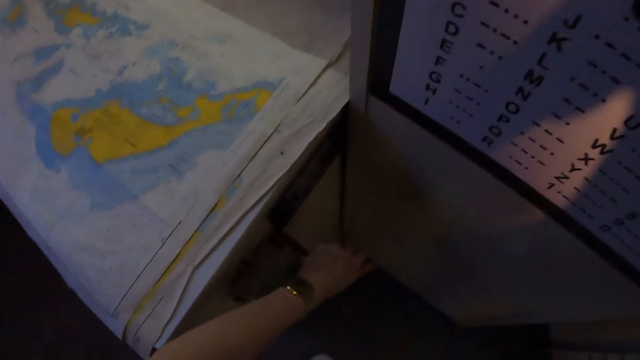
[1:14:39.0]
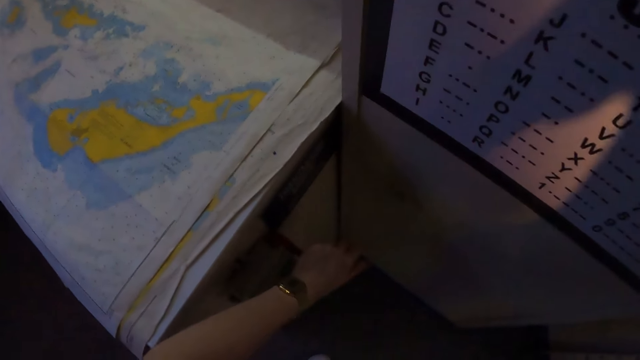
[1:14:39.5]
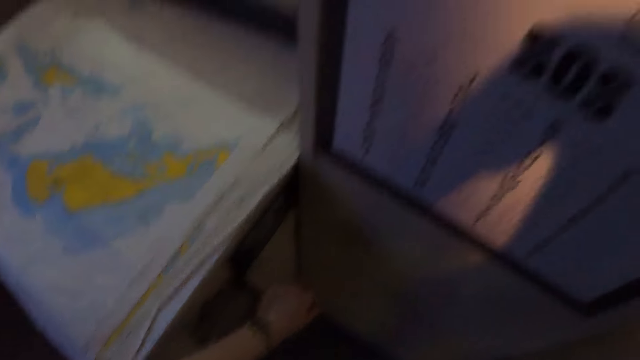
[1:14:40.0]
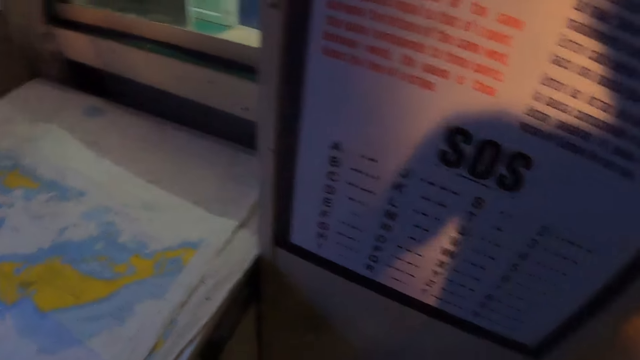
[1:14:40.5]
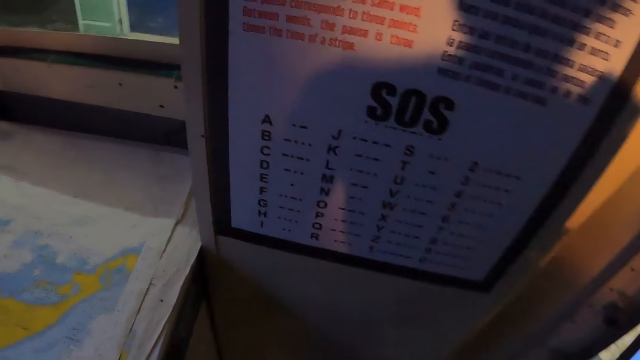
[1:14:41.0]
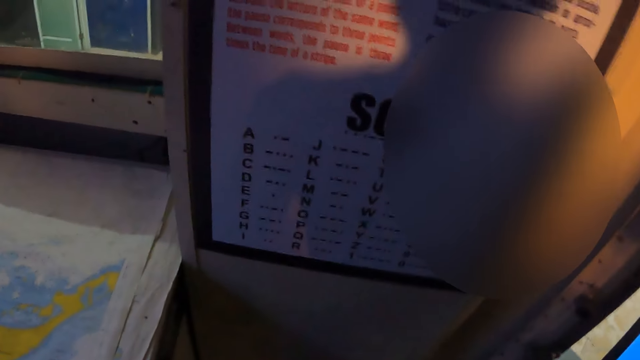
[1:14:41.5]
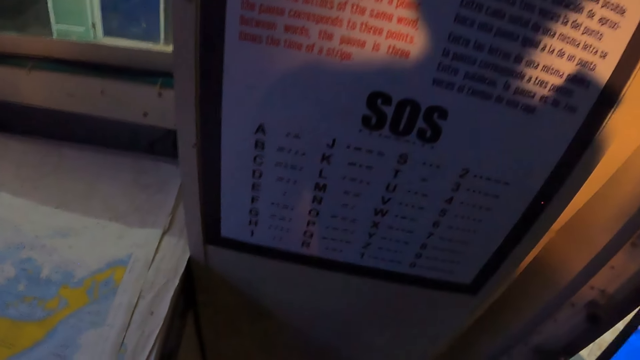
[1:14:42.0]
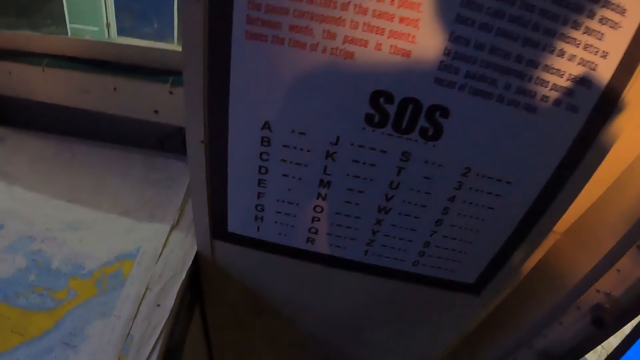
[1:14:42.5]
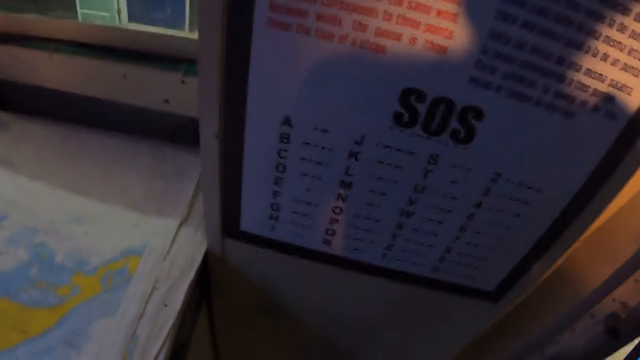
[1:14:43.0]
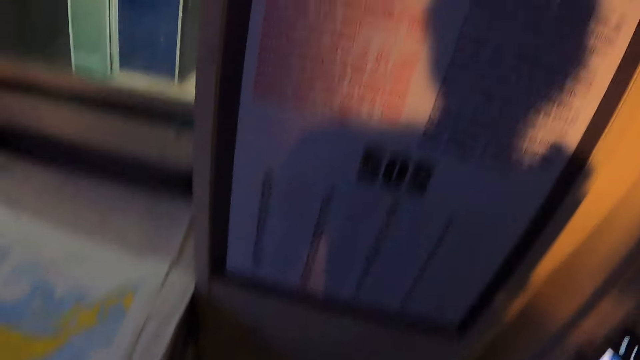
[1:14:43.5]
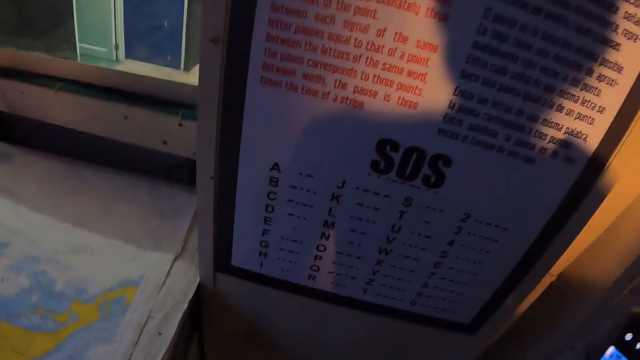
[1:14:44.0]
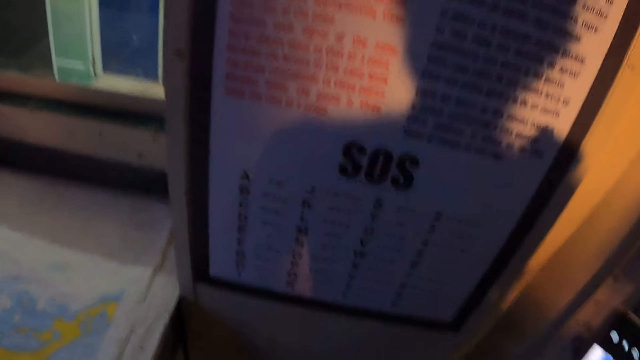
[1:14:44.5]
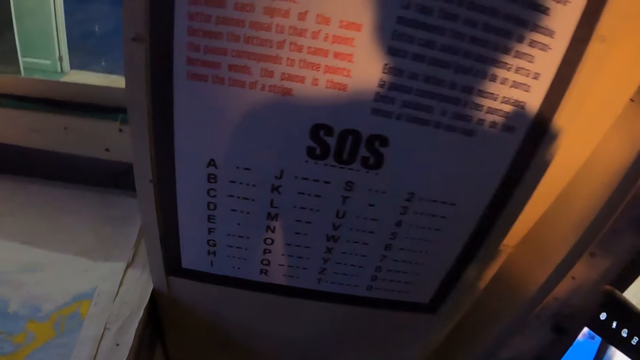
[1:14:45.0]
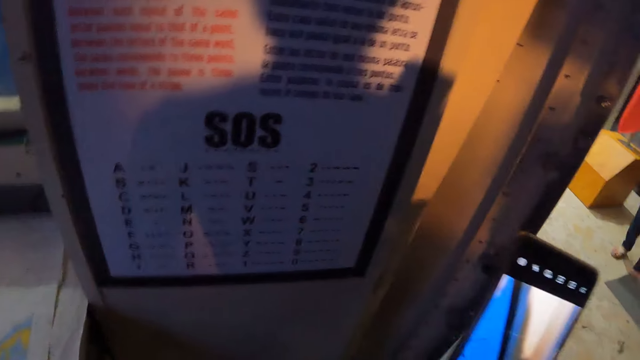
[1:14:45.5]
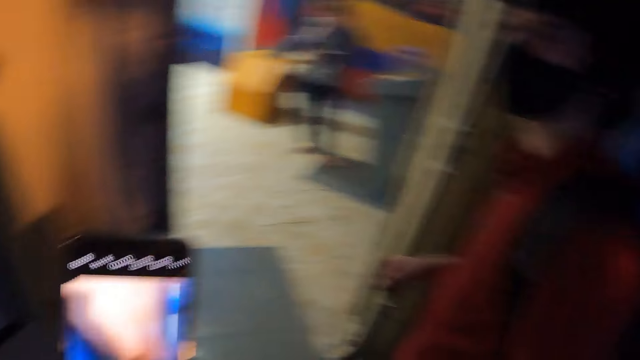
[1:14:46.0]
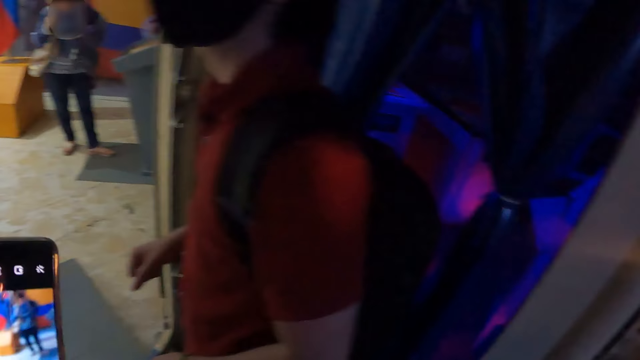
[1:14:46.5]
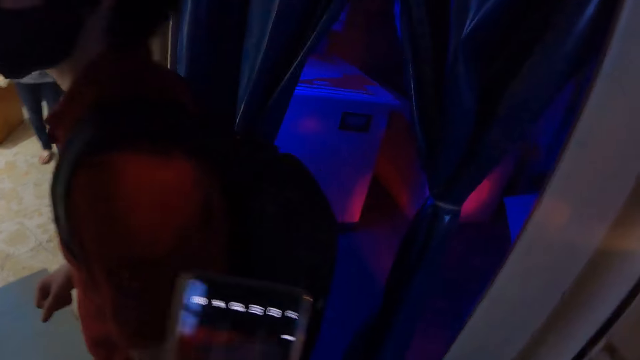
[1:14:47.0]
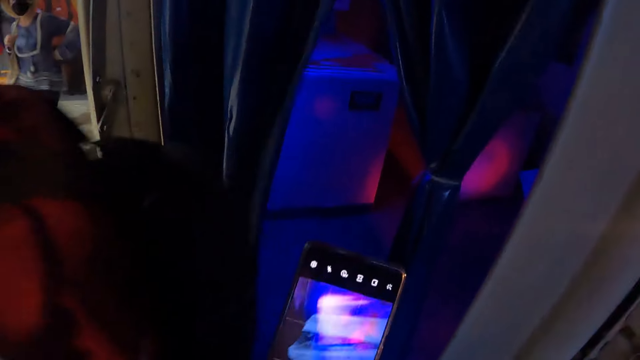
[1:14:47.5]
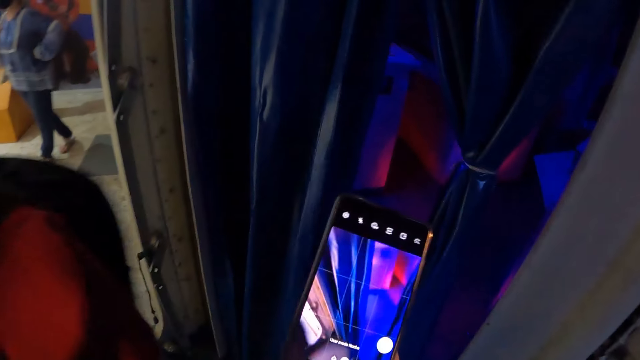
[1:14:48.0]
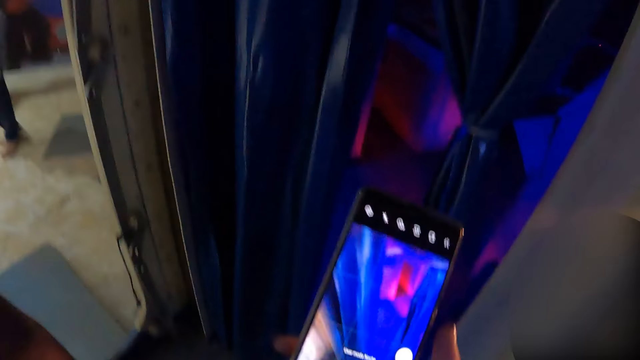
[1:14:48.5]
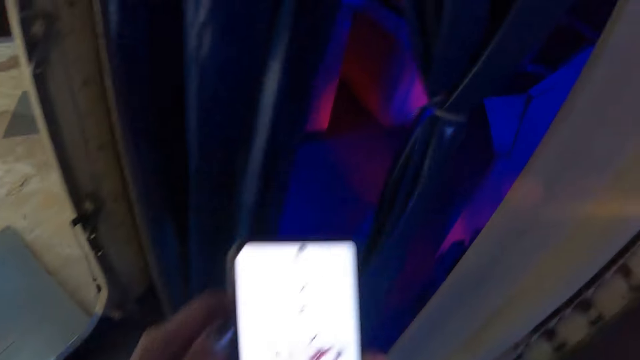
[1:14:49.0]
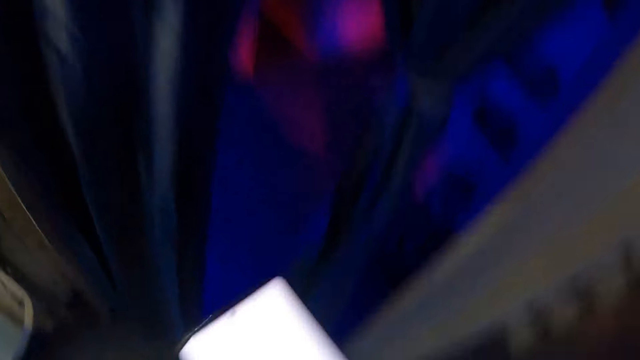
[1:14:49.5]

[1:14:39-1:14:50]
The camera wearer holds part of the wall. They stare at the wall chart. They operate the mobile phone.

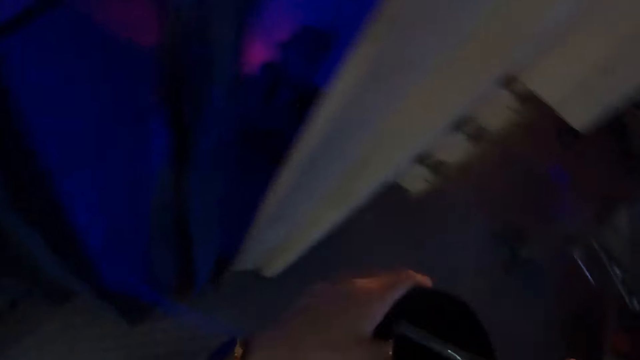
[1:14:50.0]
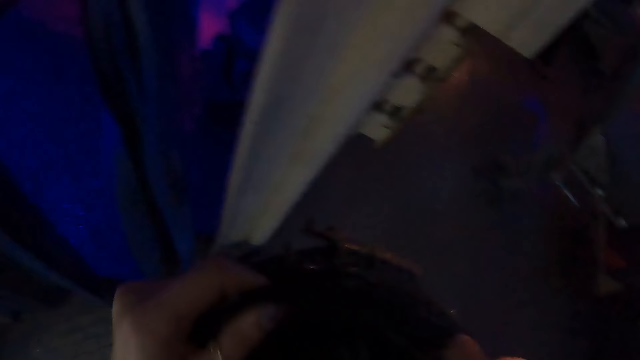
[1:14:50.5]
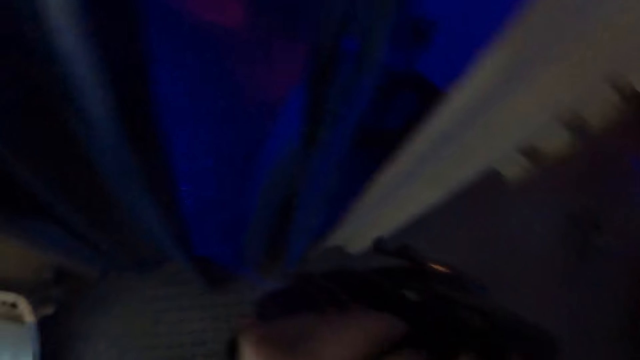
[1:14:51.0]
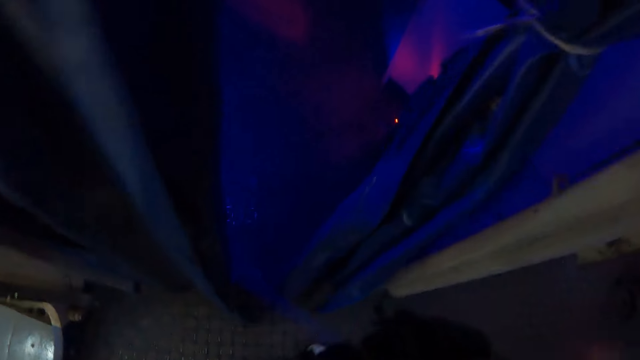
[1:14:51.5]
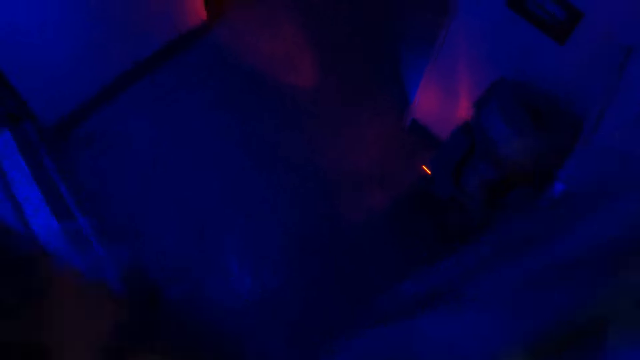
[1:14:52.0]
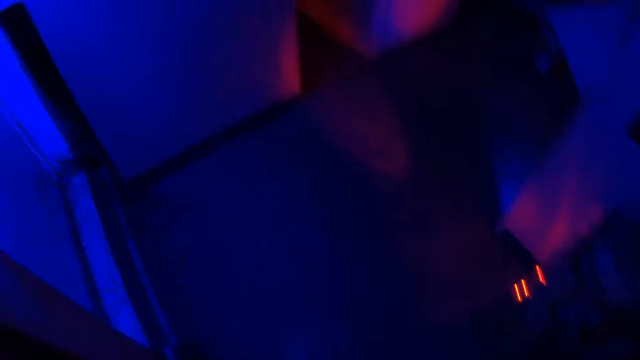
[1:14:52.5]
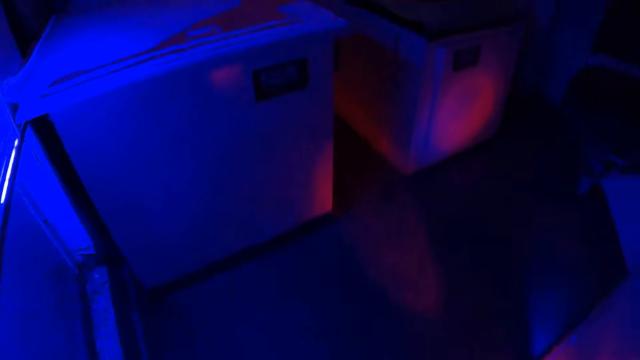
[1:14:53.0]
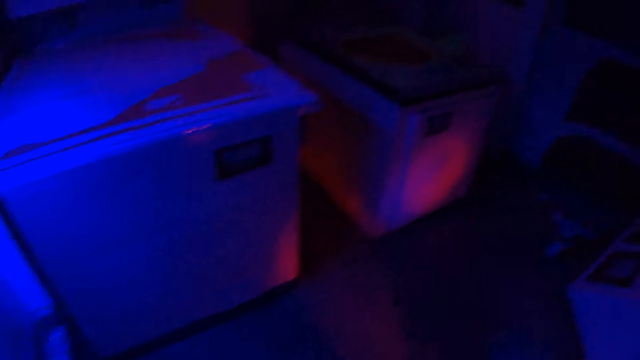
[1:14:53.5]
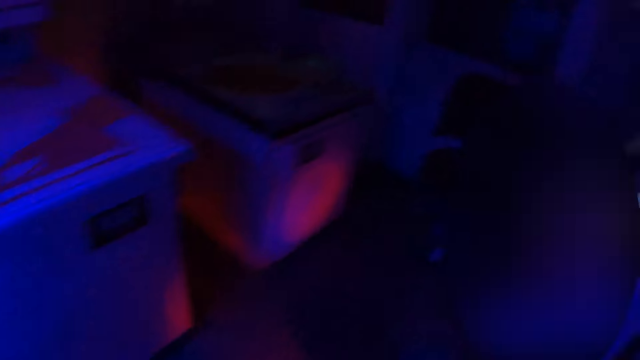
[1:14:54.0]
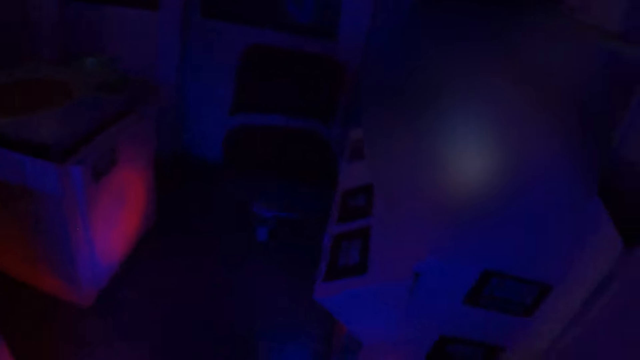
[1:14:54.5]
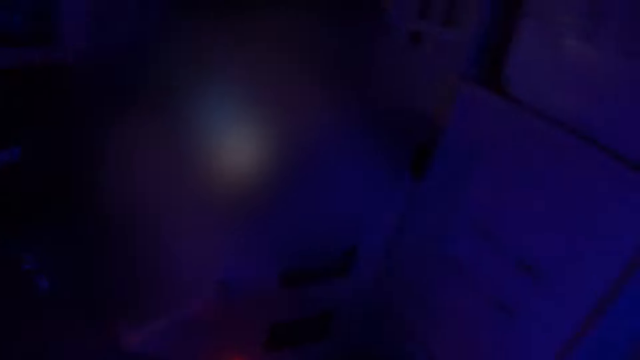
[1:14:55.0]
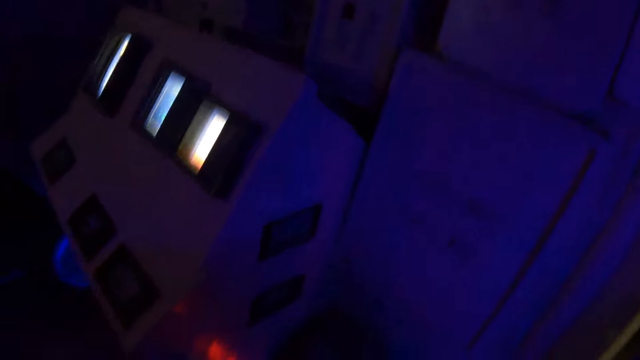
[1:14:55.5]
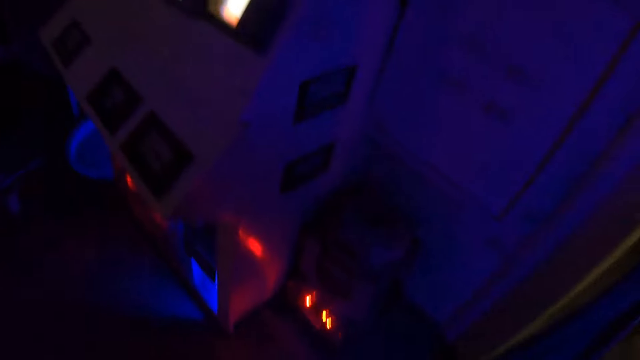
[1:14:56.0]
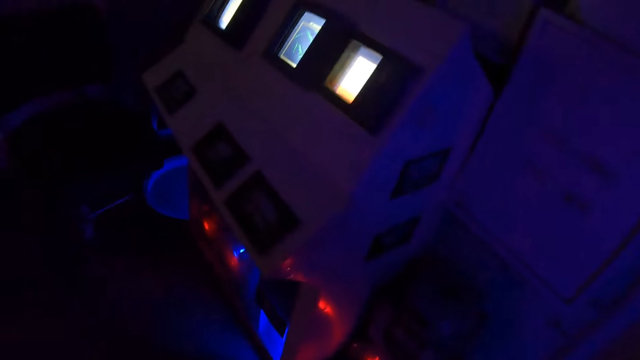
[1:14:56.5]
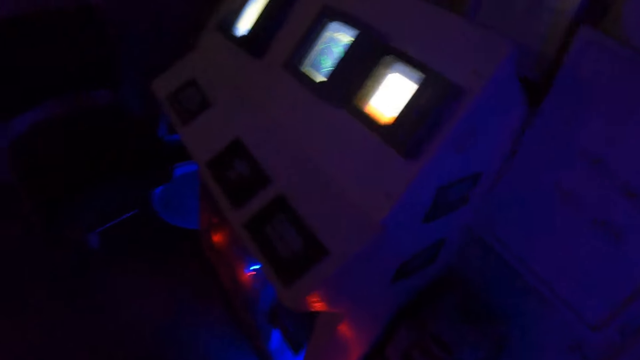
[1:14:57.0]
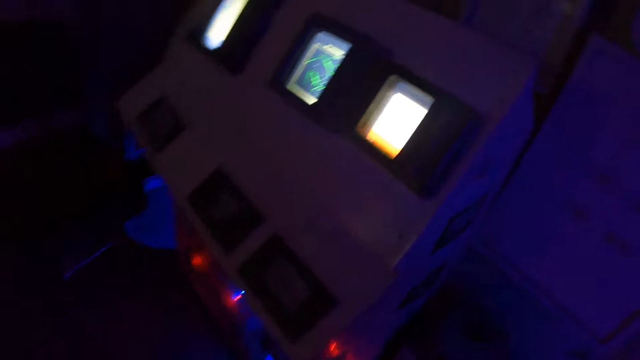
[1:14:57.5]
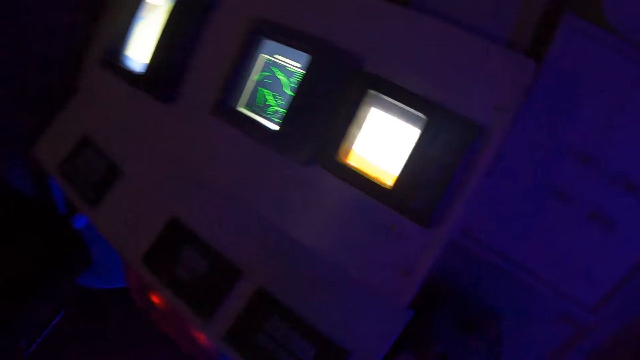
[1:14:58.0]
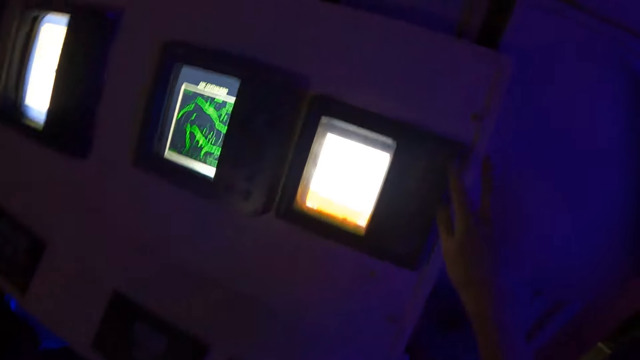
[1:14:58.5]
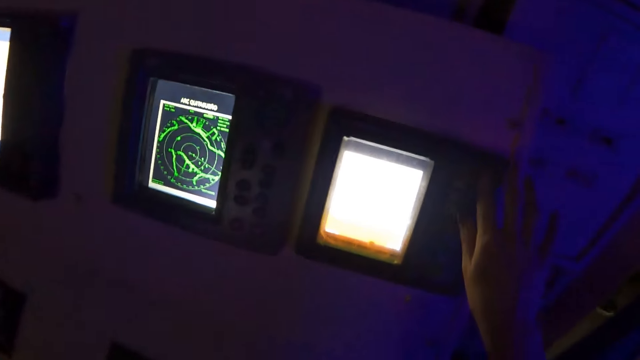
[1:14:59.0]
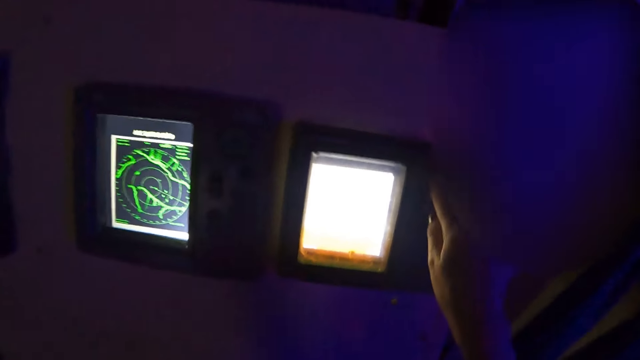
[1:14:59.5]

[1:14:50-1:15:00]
The camera wearer puts the mobile phone in the backpack. They walk in the ship. They stare around. They touch the control screen. They operate computer devices.
